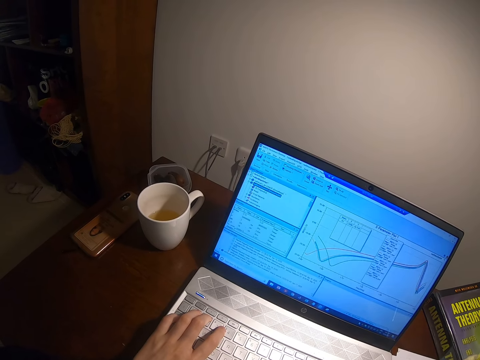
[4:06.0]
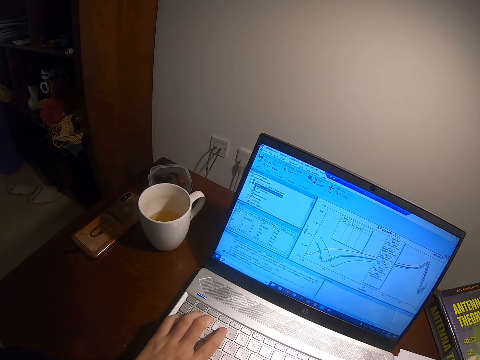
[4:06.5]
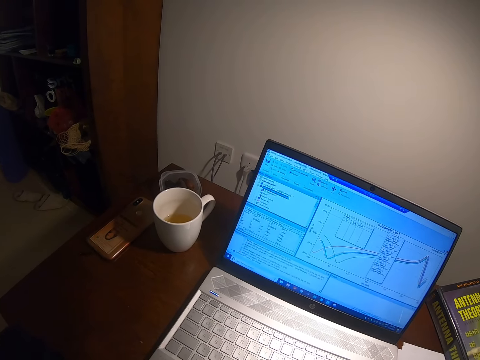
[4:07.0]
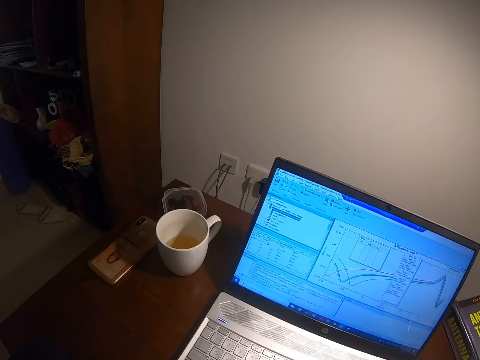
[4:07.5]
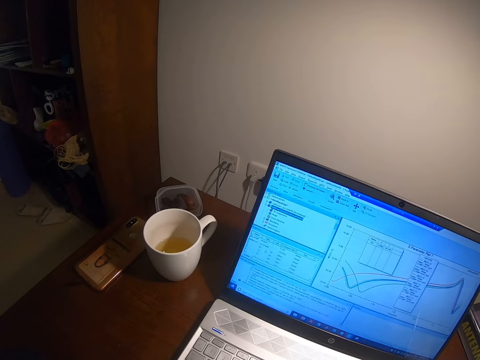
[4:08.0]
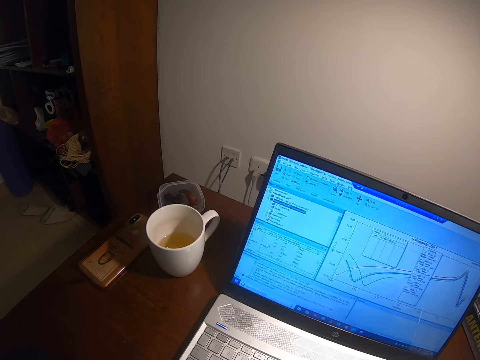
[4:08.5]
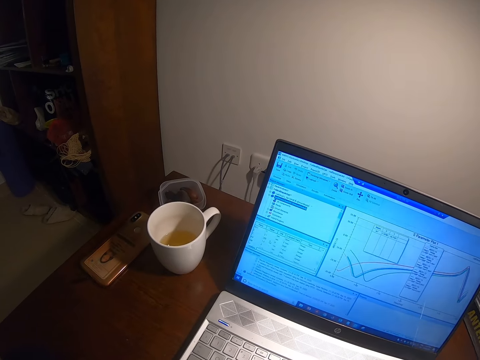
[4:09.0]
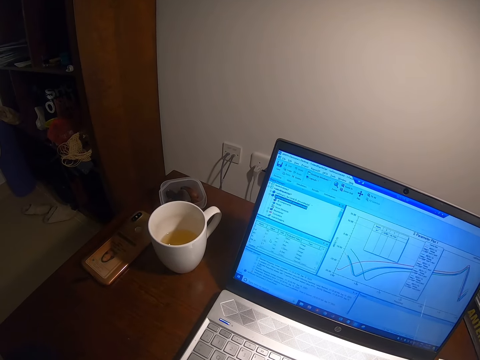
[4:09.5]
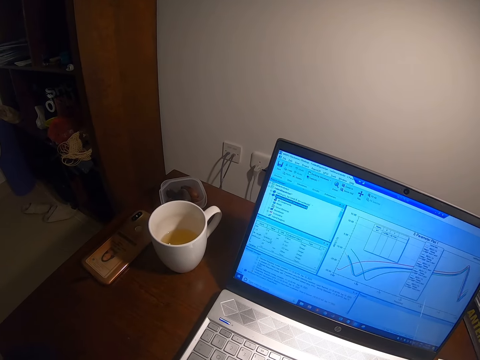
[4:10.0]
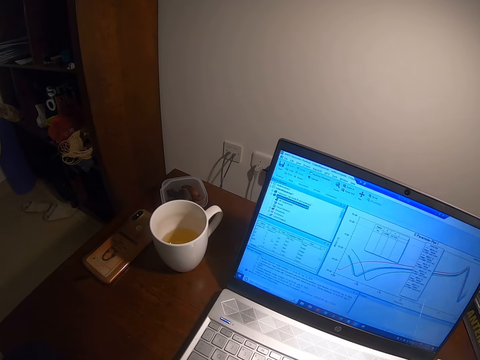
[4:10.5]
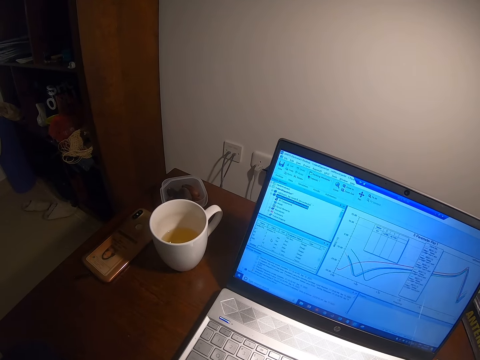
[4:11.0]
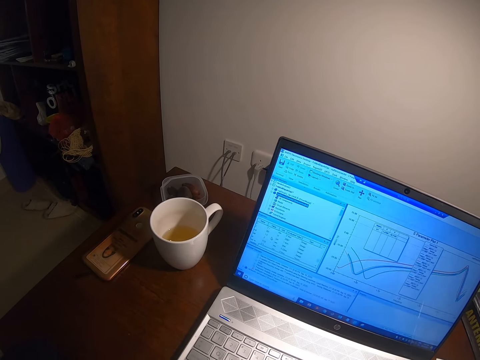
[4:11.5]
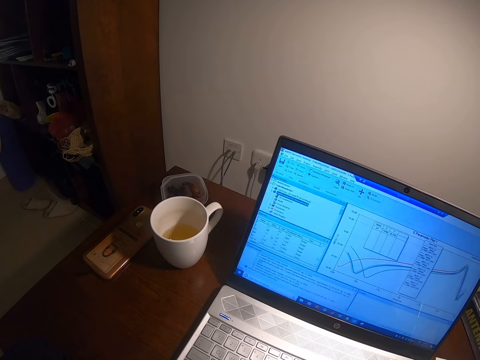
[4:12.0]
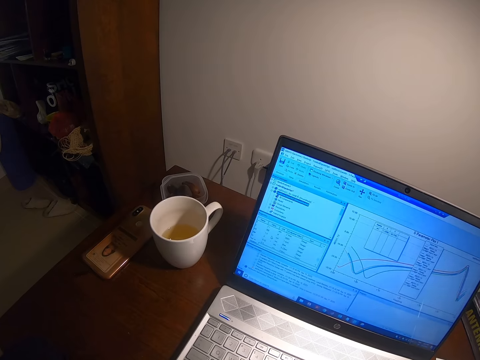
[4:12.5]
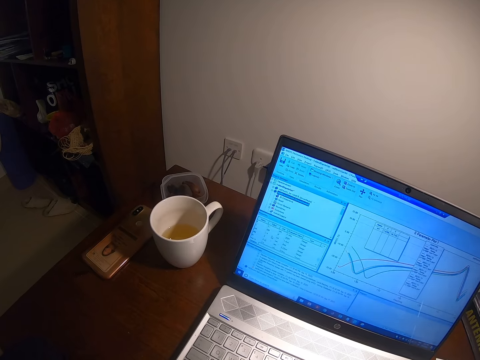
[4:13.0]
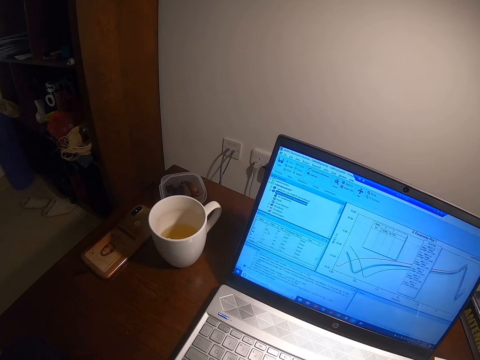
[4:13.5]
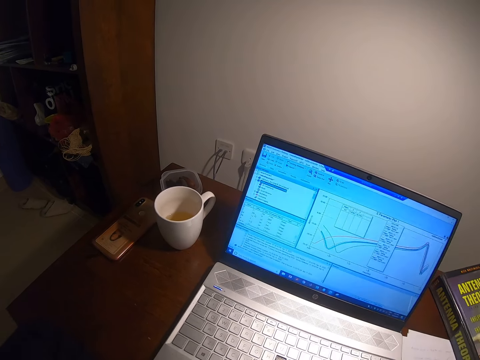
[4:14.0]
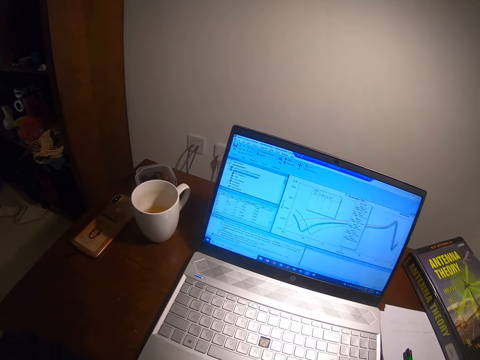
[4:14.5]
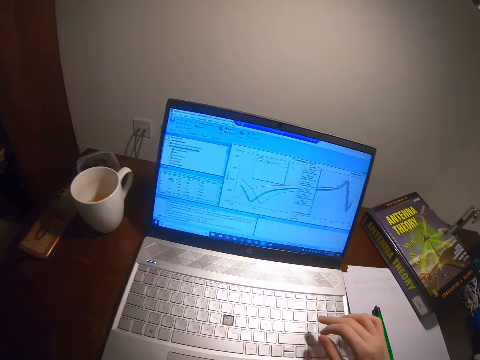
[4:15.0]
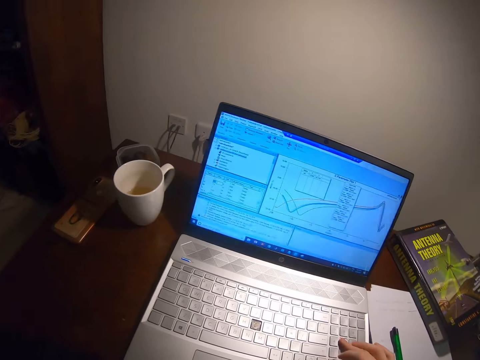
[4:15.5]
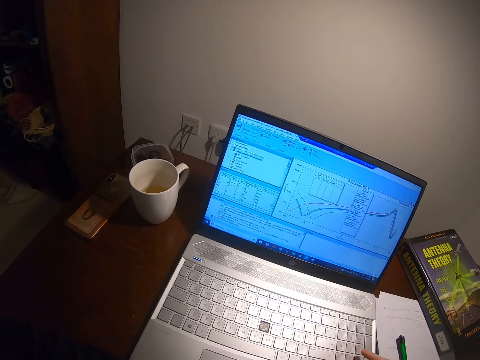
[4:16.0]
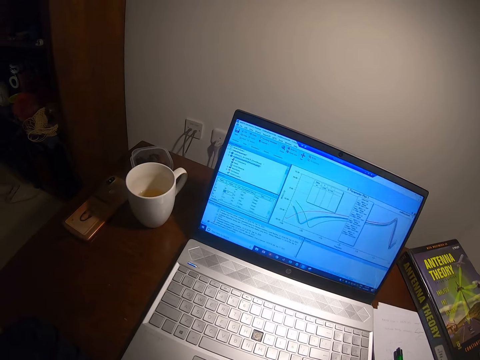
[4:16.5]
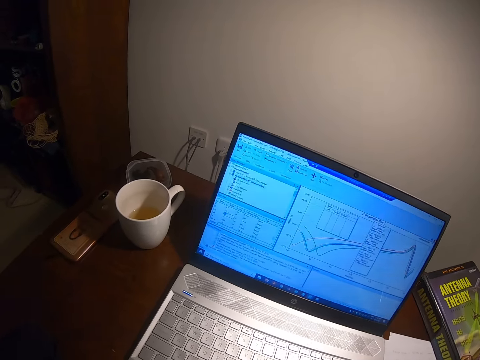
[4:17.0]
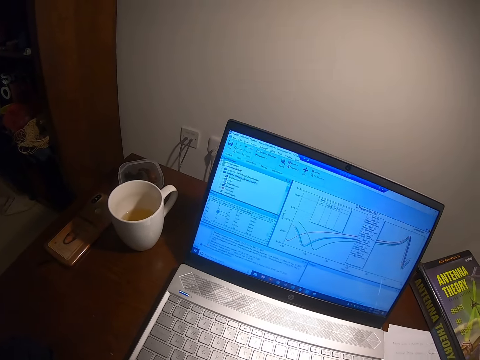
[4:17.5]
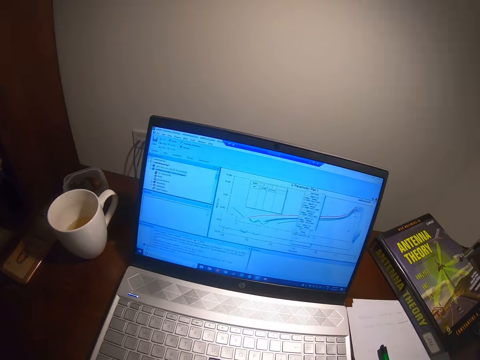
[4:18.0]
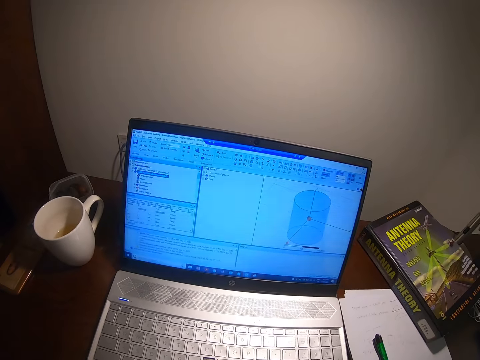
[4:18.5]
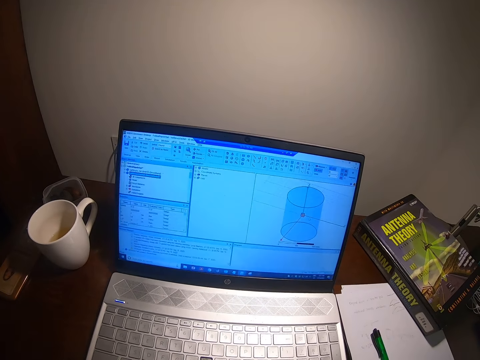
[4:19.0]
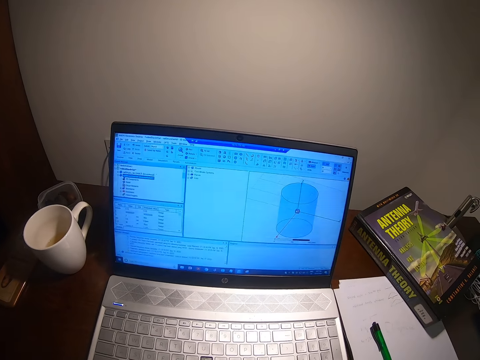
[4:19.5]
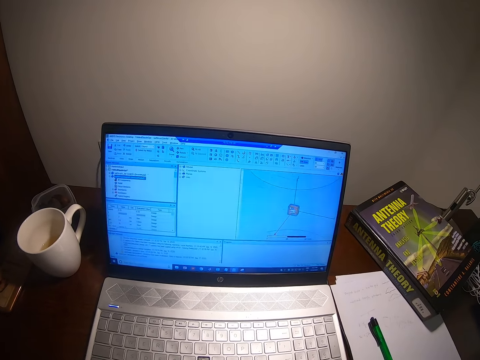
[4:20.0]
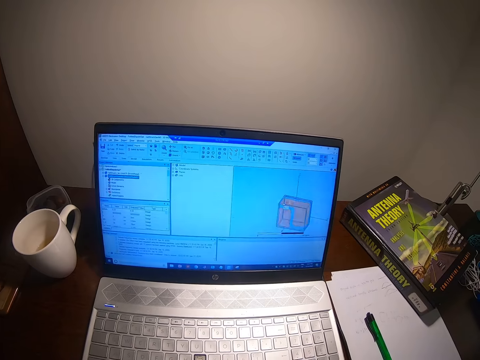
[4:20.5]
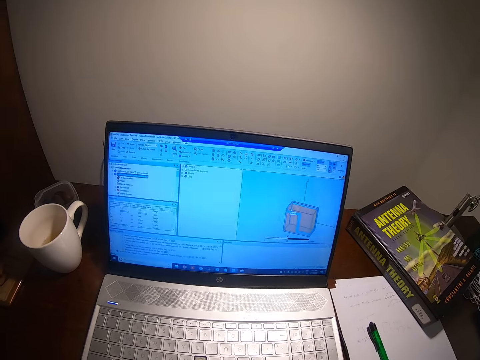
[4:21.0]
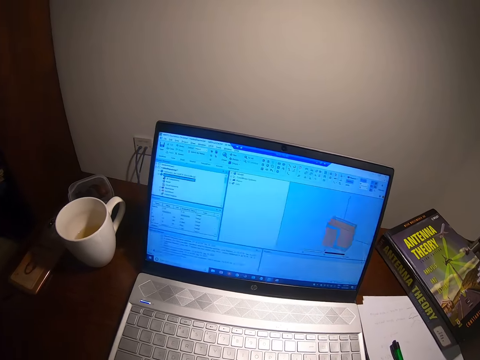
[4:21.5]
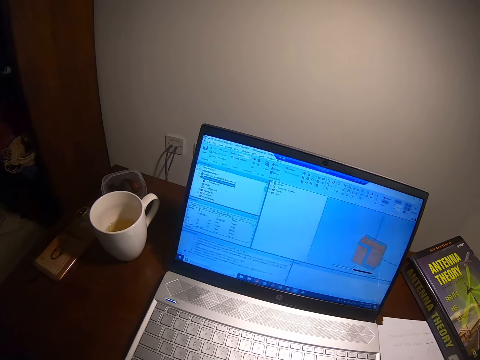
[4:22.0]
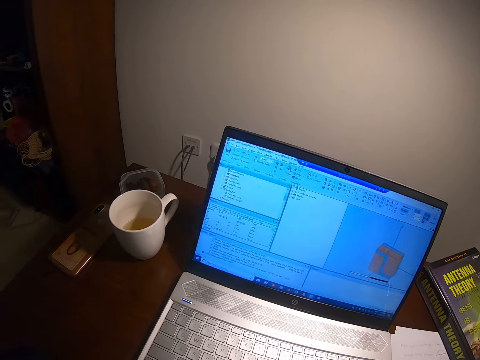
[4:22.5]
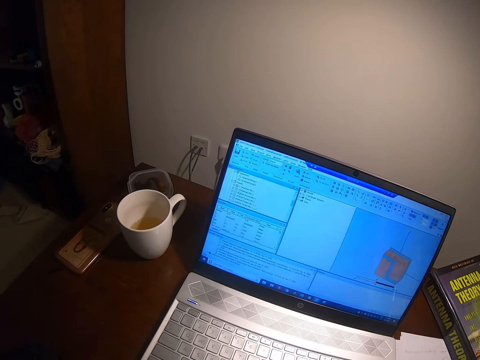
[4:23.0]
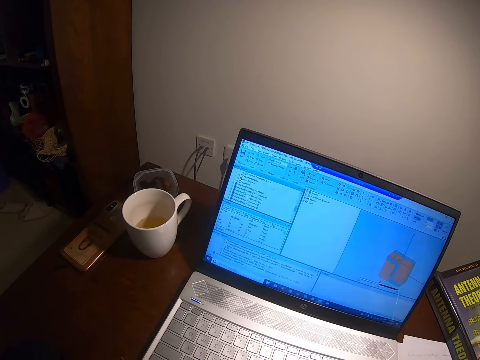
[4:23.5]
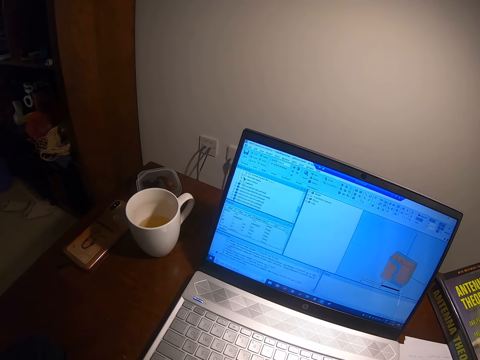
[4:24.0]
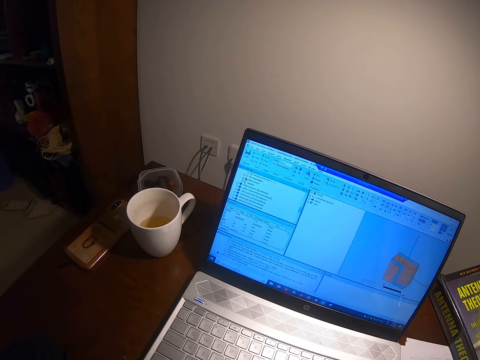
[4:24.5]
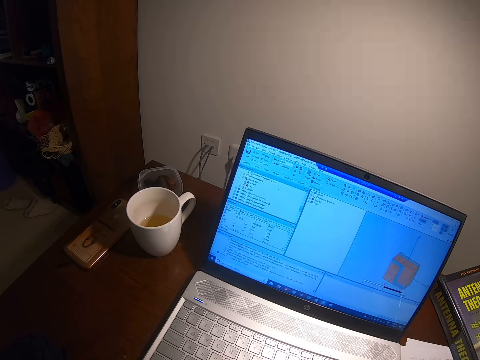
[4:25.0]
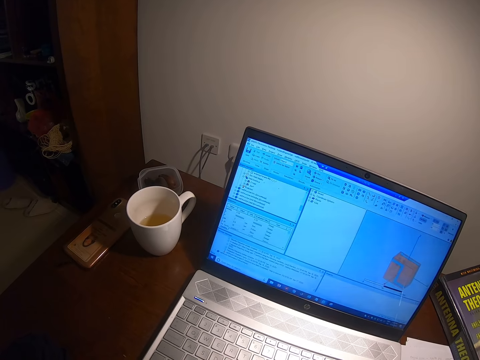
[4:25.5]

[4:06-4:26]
The camera wearer looks at the laptop. They type on the laptop. They look at the laptop.
